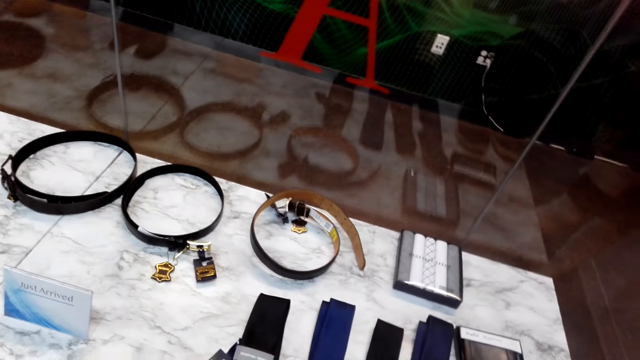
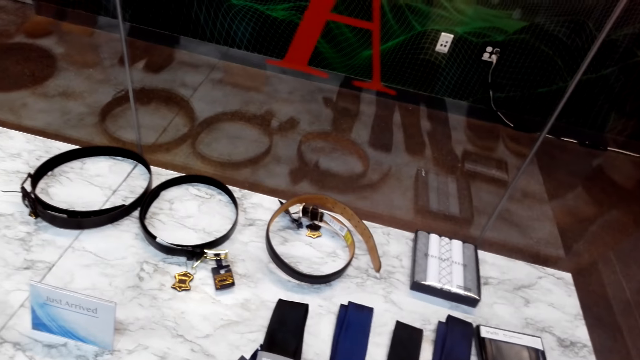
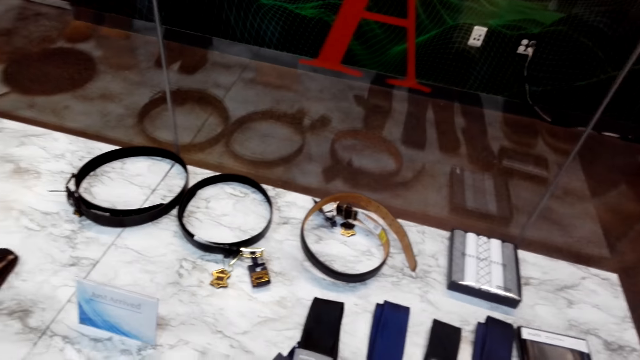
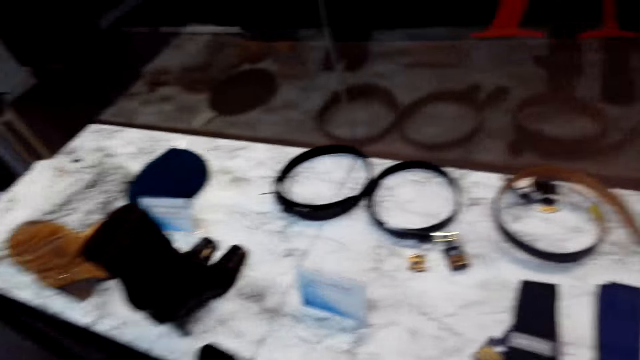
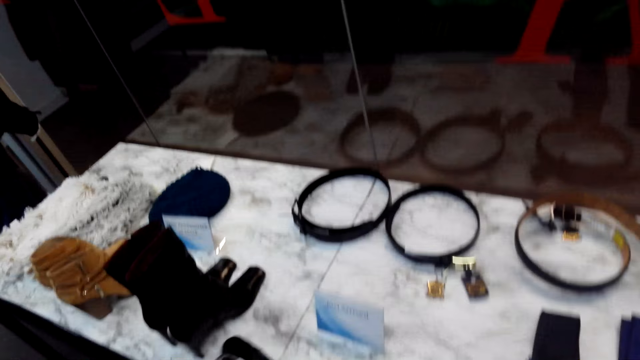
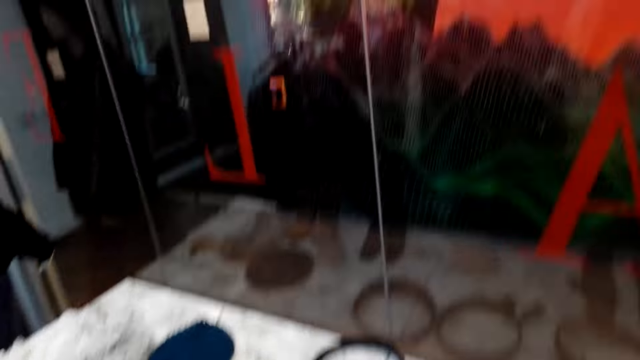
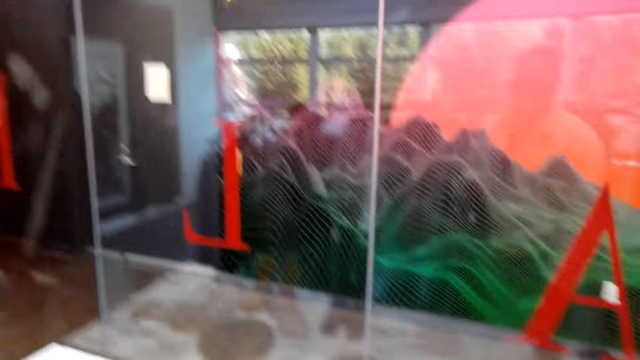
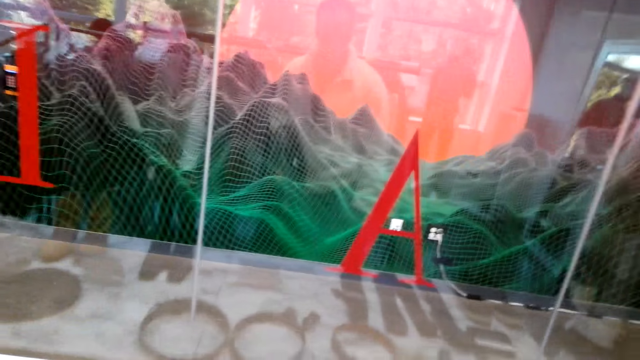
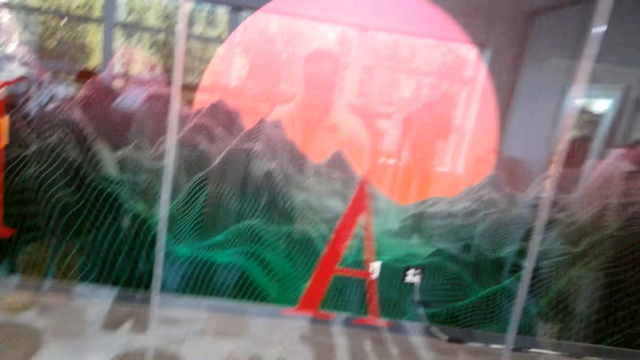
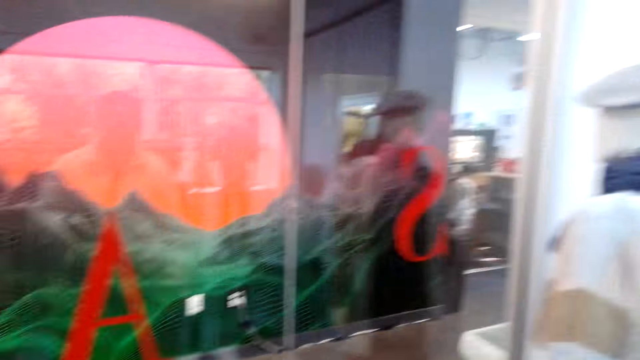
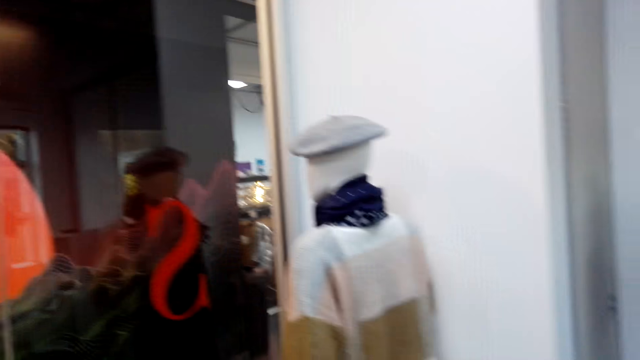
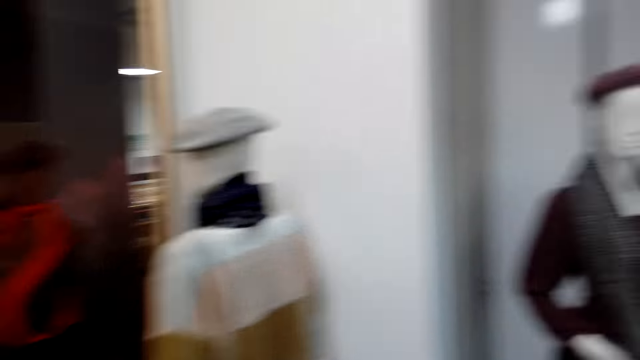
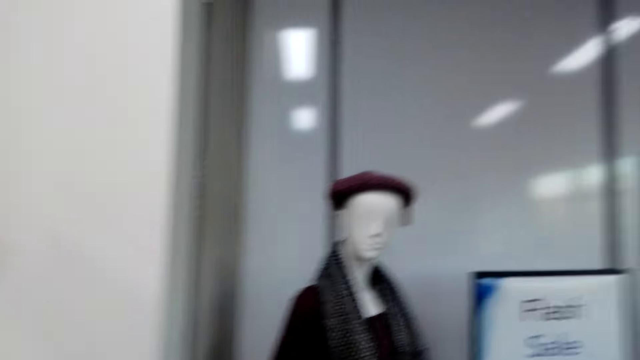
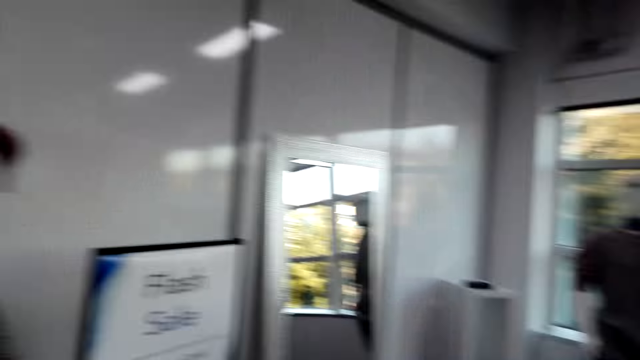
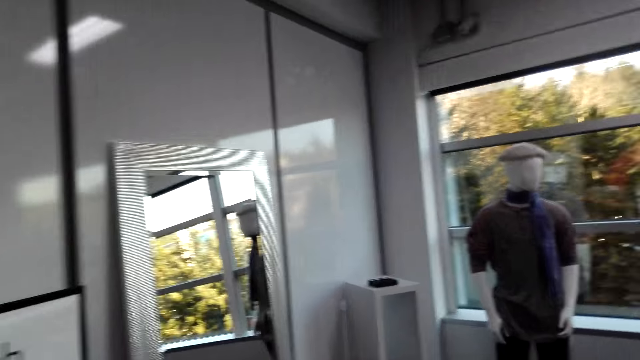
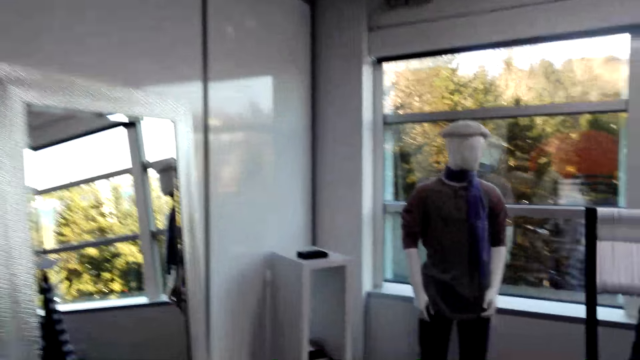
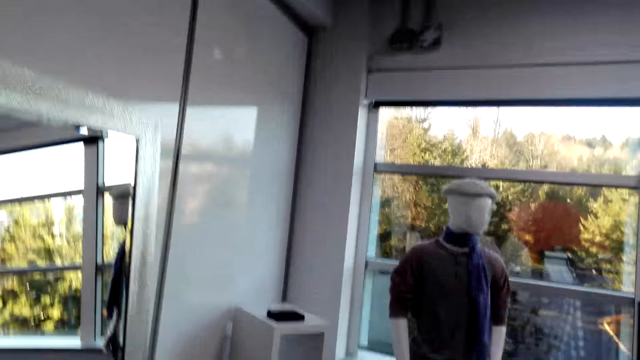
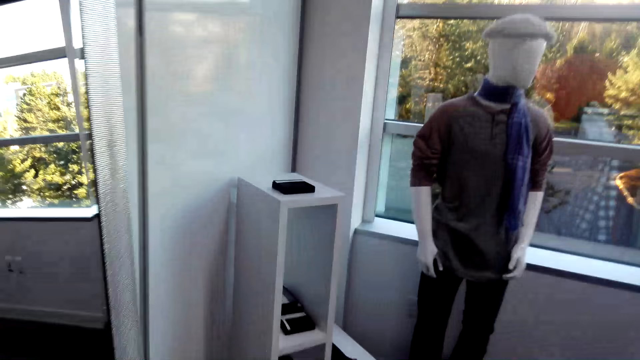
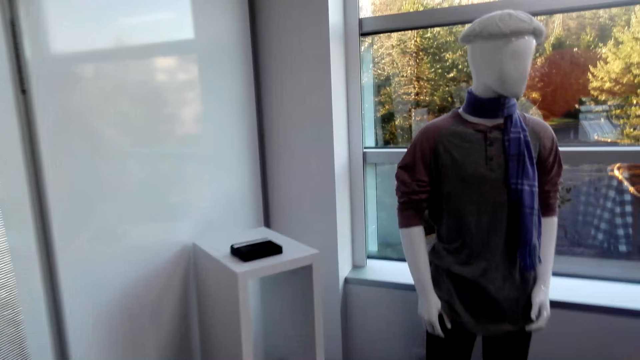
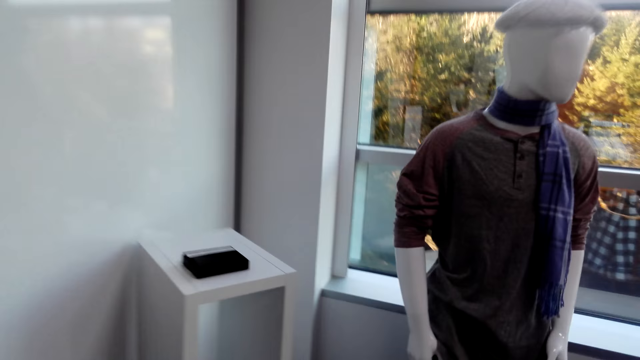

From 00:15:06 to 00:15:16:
The camera wearer moves in the clothing store. They look around the store.

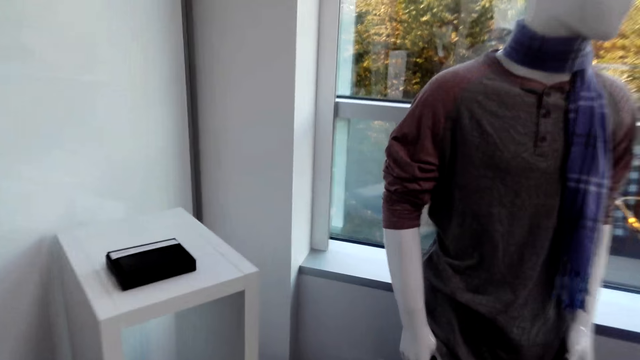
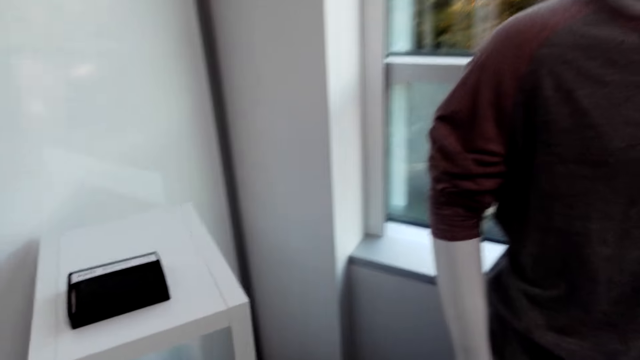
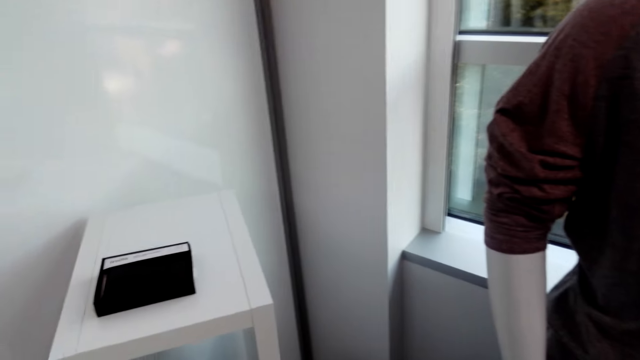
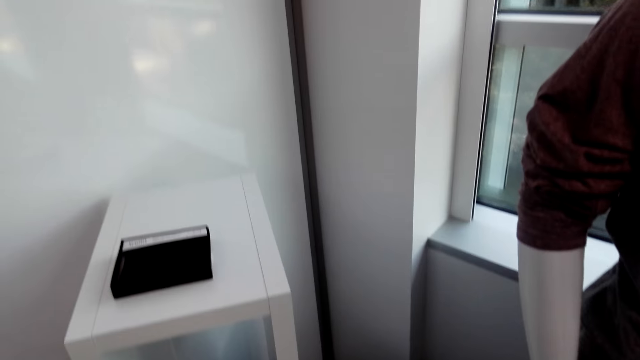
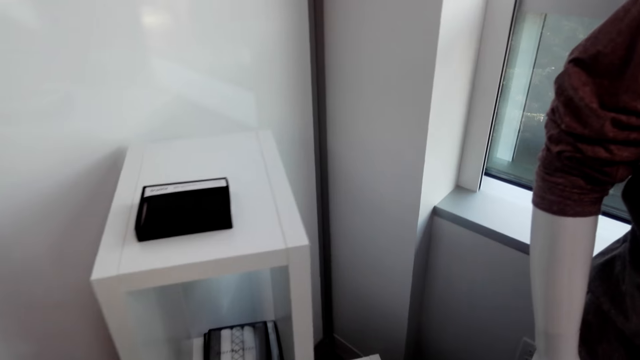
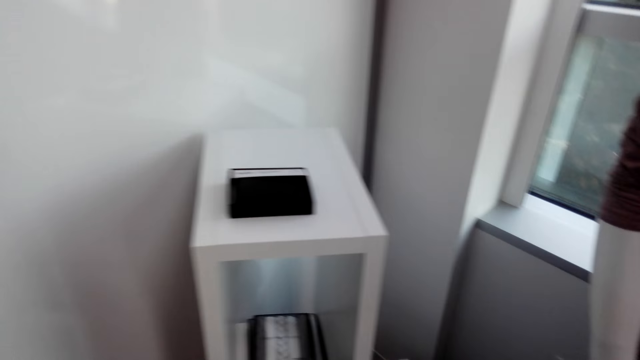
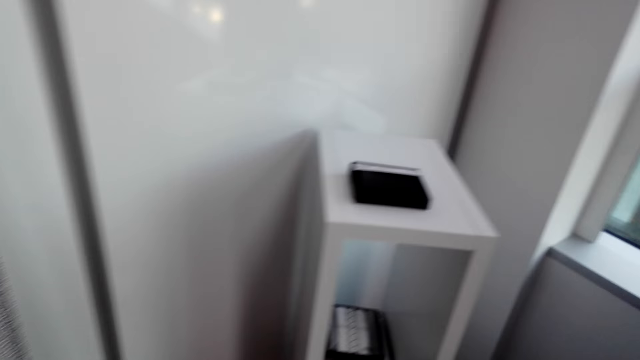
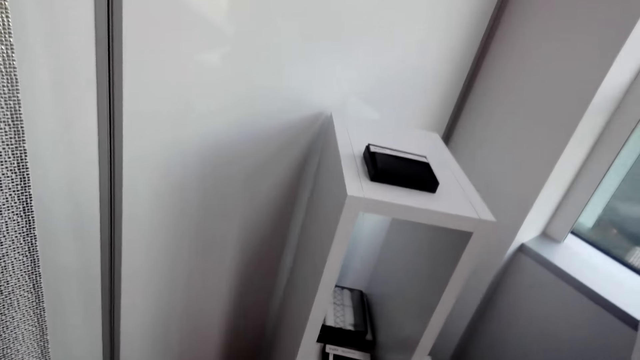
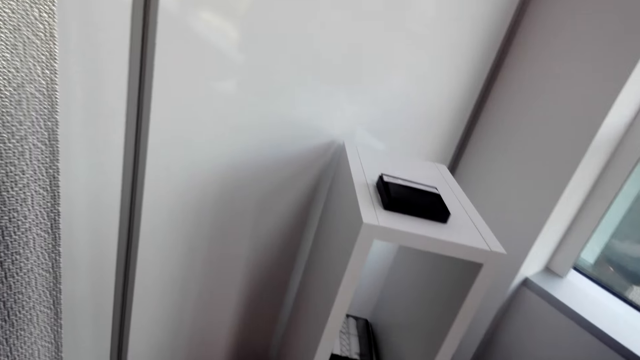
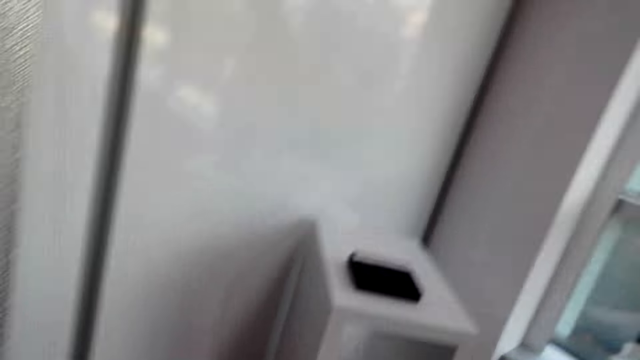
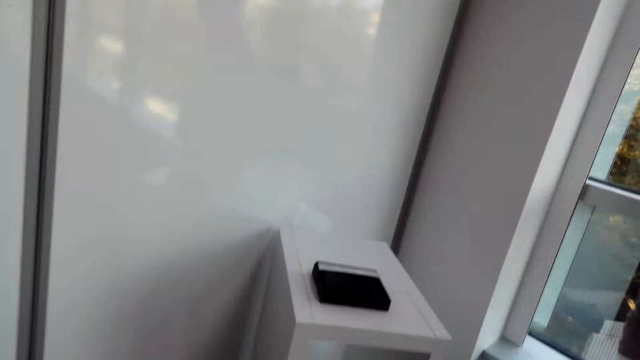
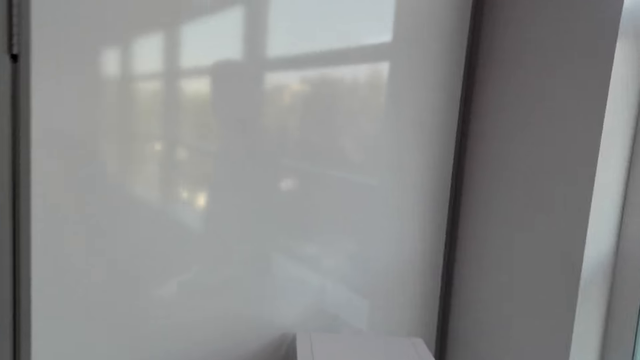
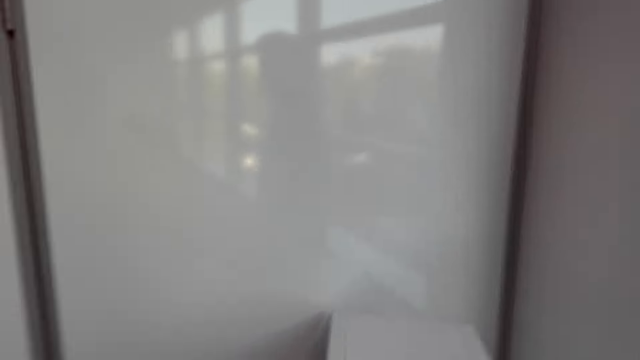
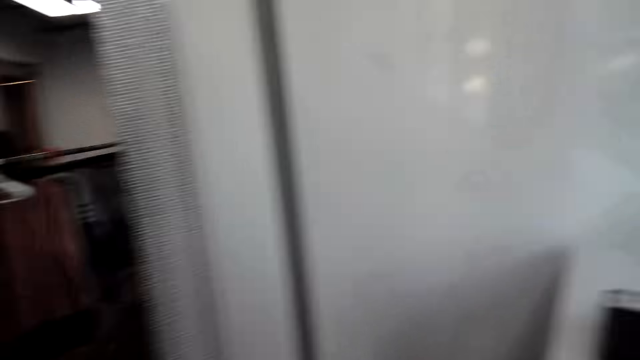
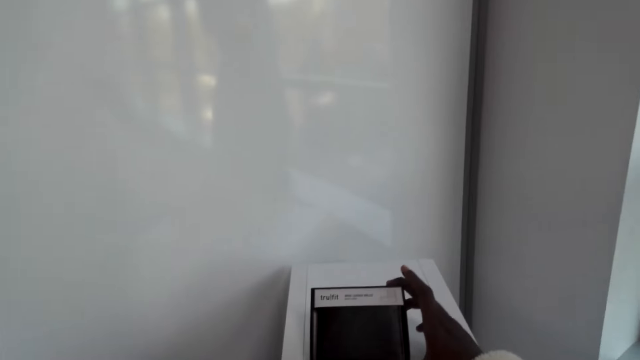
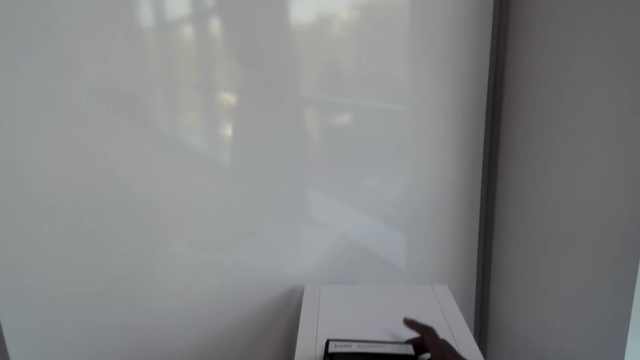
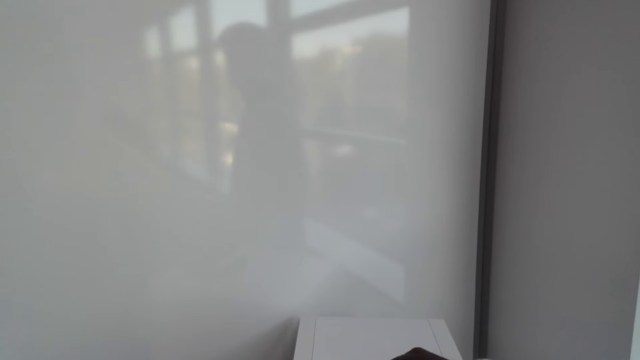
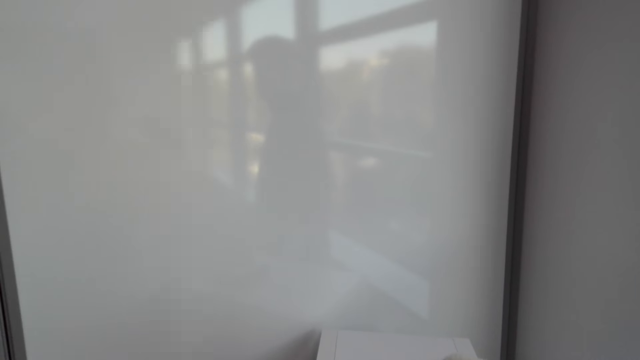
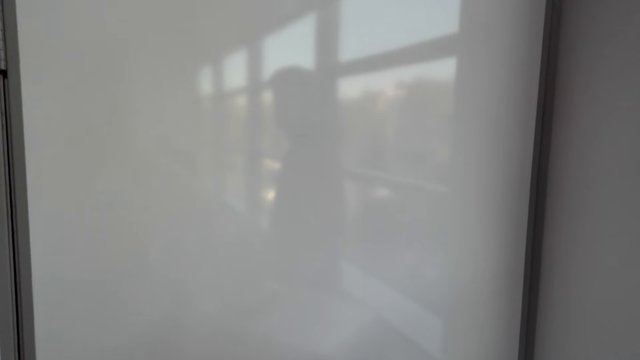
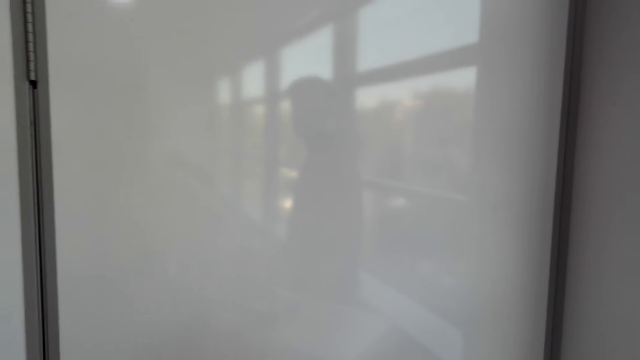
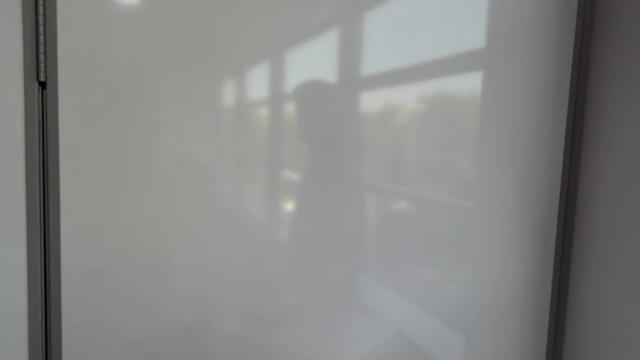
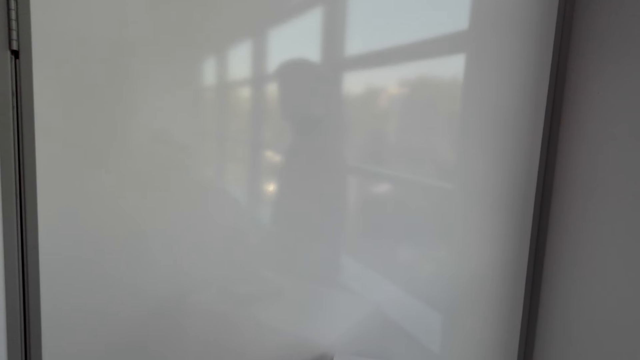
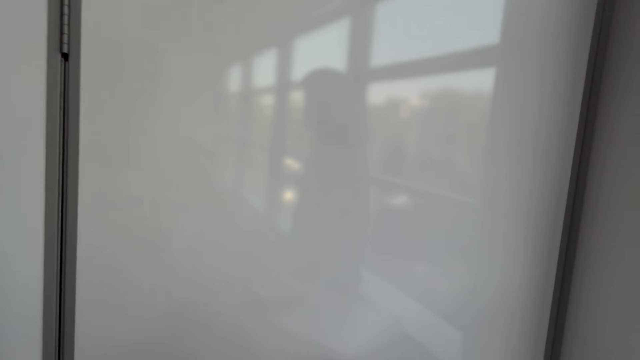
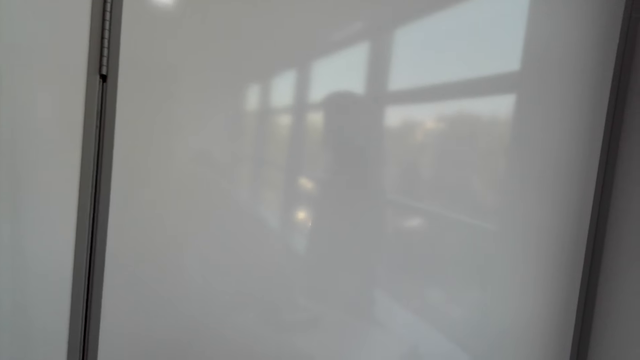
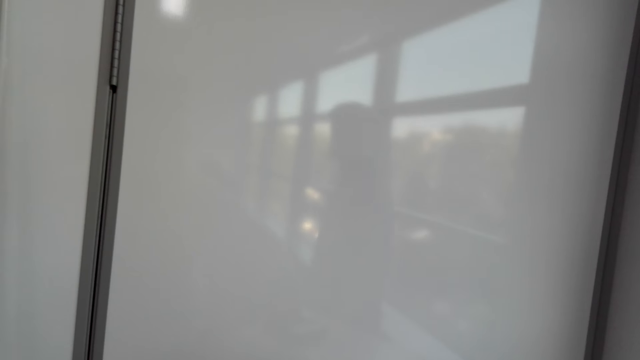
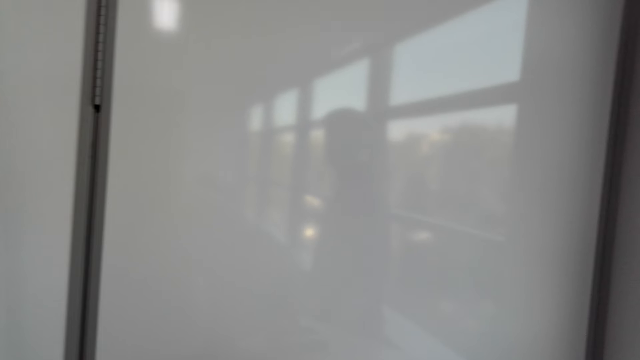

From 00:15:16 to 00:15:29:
The camera wearer stands beside the mannequin. They hold the case. They examine the box.
